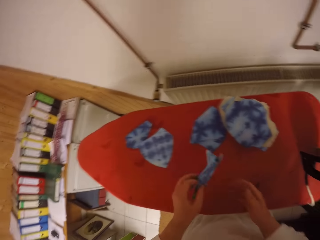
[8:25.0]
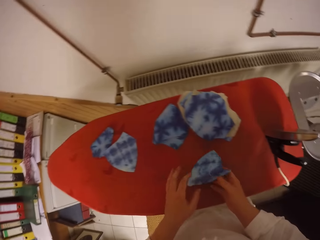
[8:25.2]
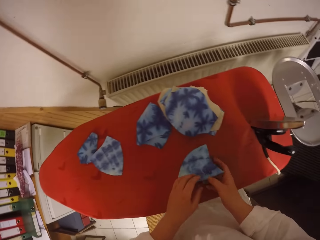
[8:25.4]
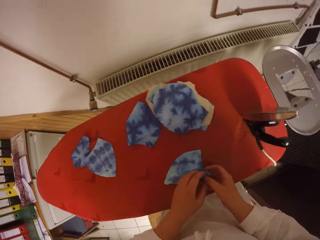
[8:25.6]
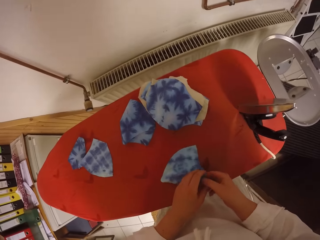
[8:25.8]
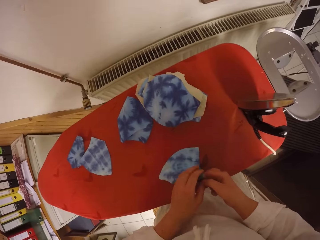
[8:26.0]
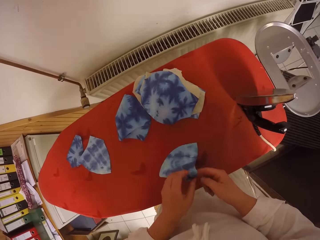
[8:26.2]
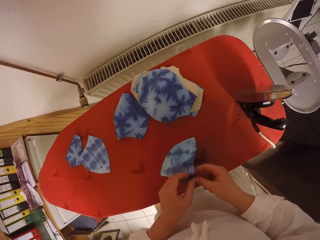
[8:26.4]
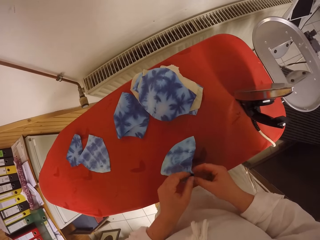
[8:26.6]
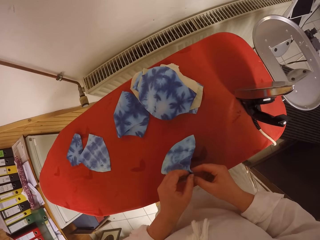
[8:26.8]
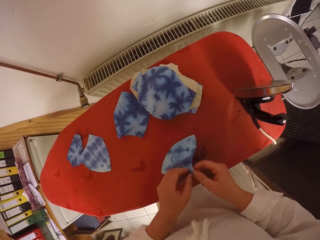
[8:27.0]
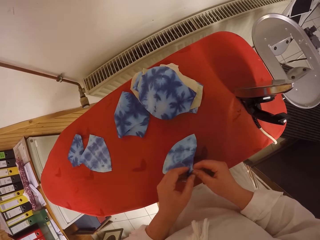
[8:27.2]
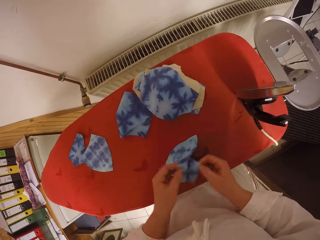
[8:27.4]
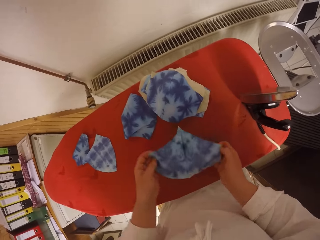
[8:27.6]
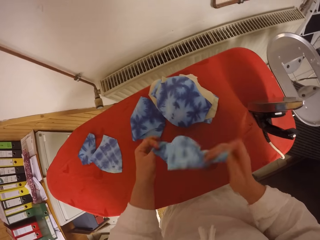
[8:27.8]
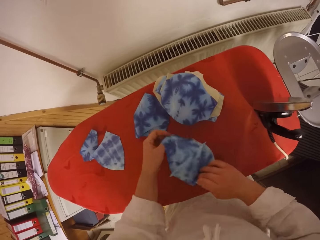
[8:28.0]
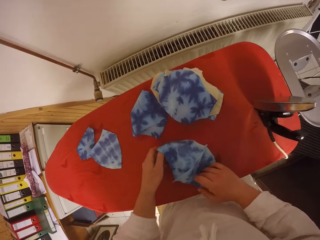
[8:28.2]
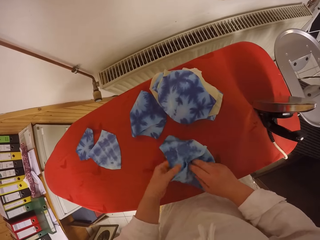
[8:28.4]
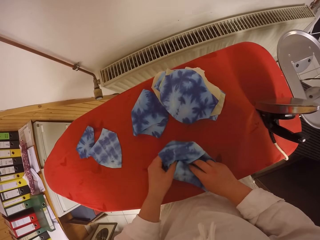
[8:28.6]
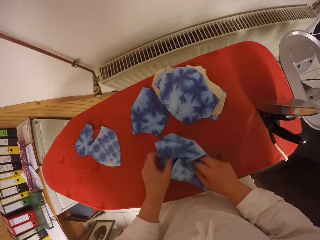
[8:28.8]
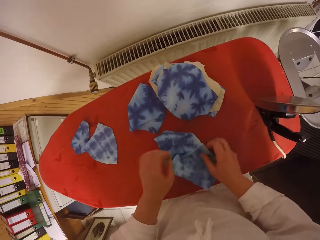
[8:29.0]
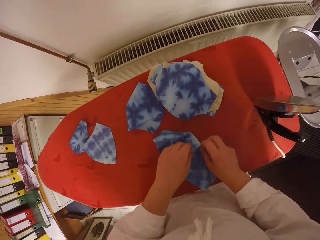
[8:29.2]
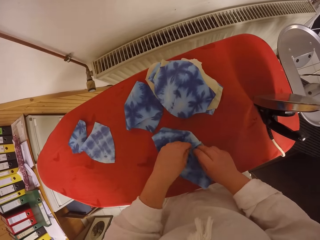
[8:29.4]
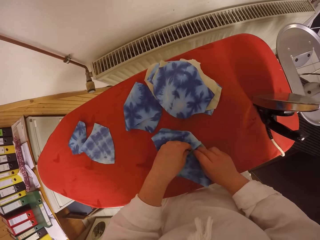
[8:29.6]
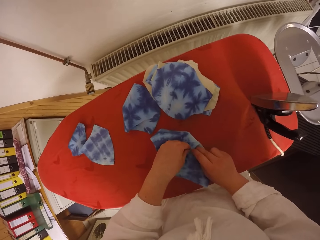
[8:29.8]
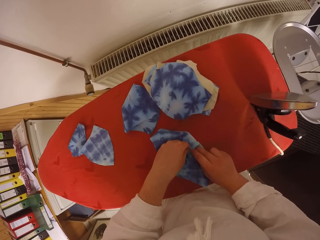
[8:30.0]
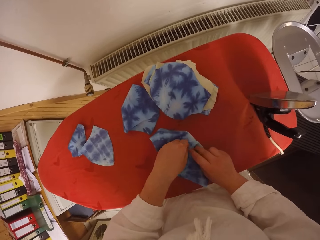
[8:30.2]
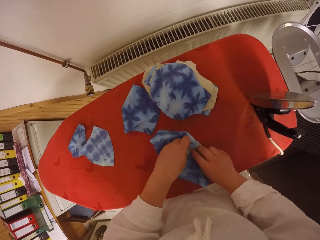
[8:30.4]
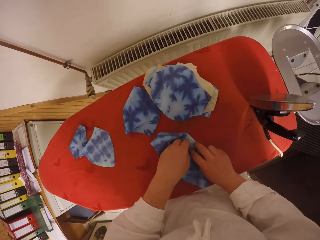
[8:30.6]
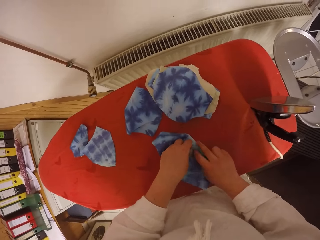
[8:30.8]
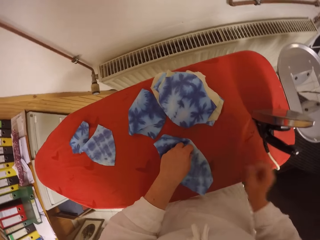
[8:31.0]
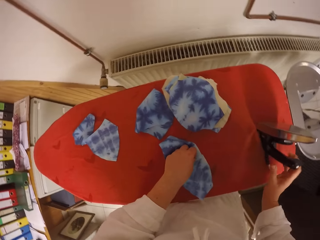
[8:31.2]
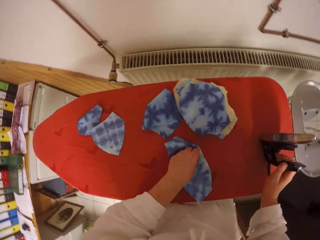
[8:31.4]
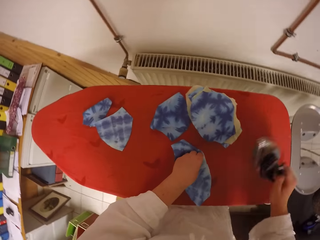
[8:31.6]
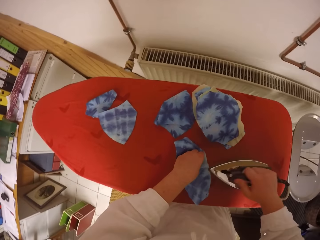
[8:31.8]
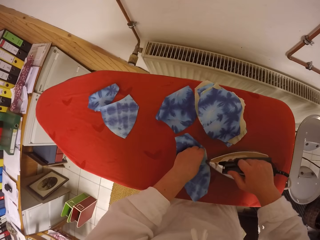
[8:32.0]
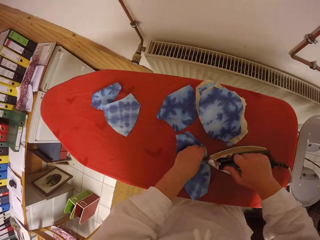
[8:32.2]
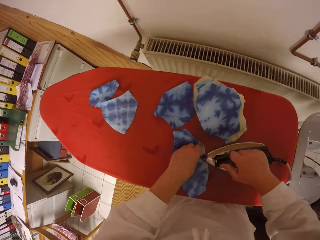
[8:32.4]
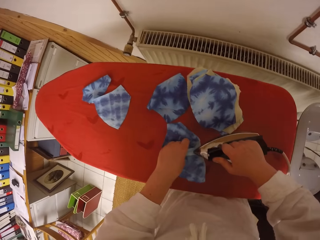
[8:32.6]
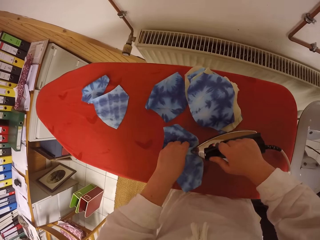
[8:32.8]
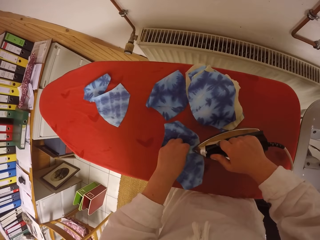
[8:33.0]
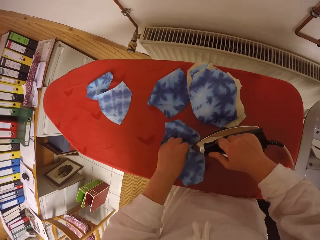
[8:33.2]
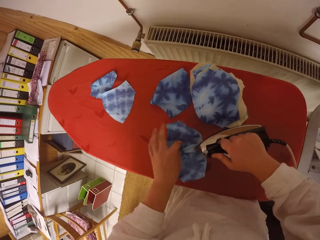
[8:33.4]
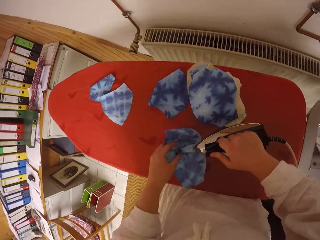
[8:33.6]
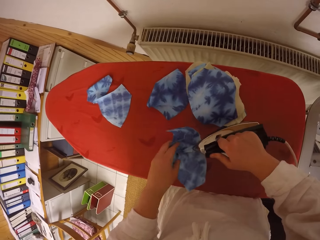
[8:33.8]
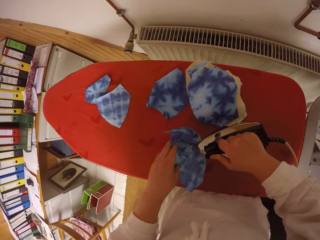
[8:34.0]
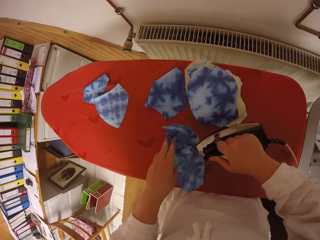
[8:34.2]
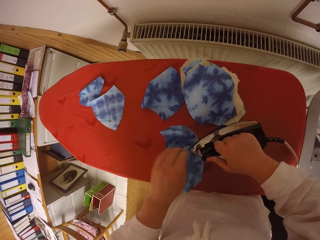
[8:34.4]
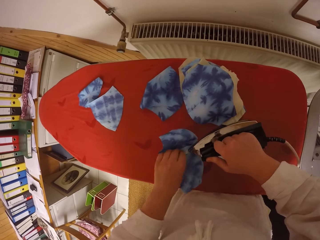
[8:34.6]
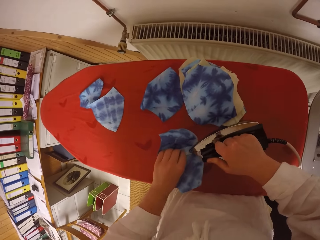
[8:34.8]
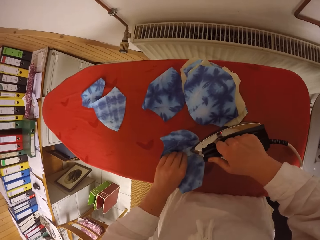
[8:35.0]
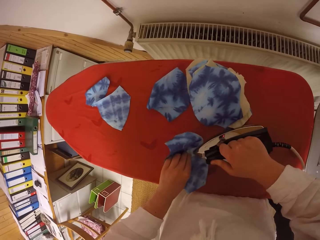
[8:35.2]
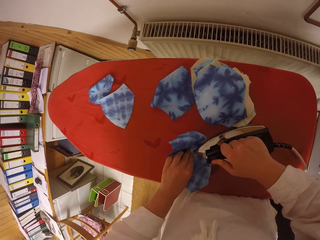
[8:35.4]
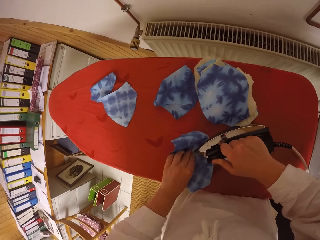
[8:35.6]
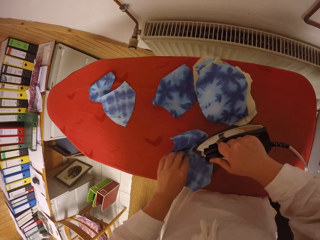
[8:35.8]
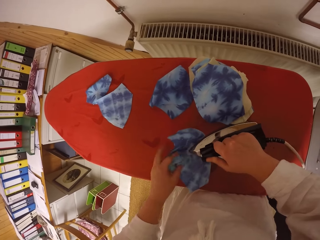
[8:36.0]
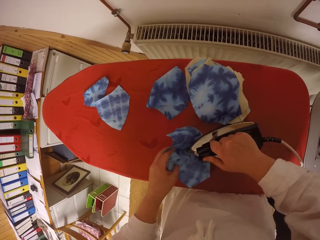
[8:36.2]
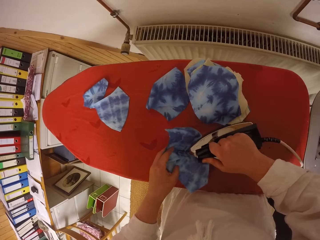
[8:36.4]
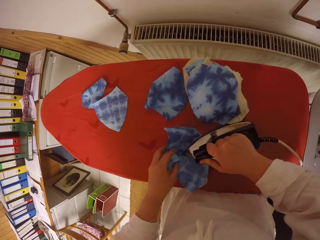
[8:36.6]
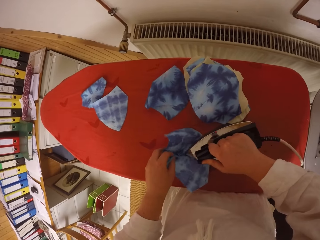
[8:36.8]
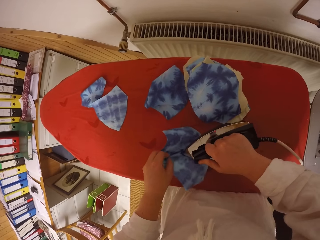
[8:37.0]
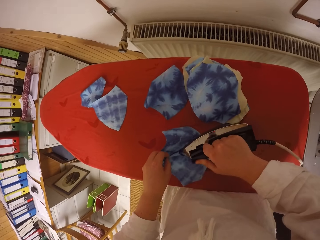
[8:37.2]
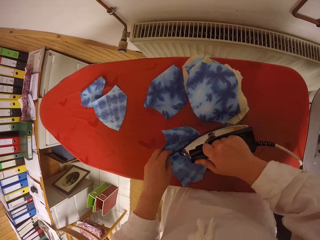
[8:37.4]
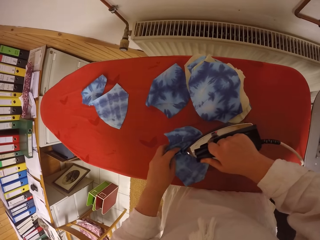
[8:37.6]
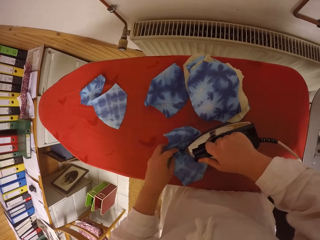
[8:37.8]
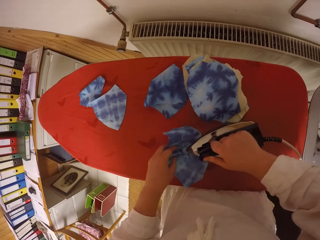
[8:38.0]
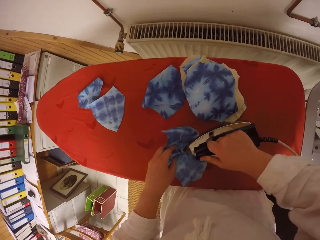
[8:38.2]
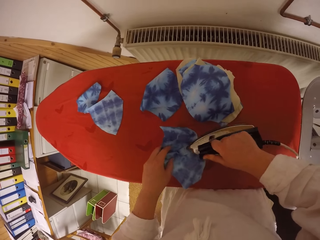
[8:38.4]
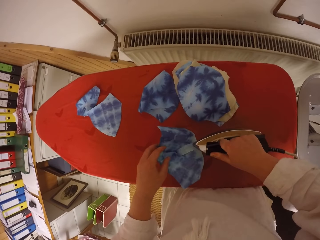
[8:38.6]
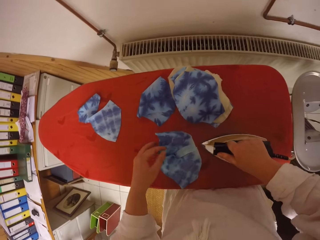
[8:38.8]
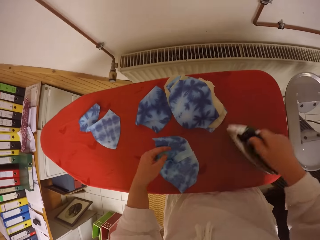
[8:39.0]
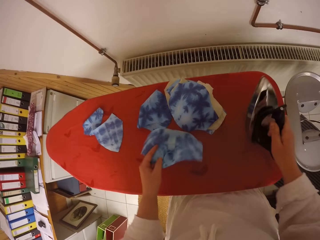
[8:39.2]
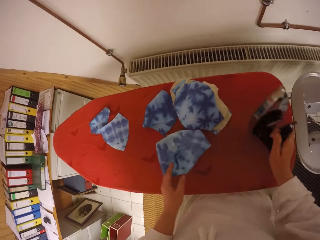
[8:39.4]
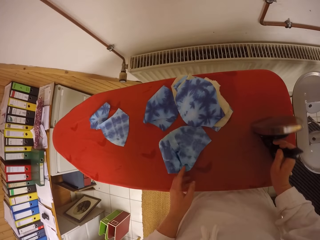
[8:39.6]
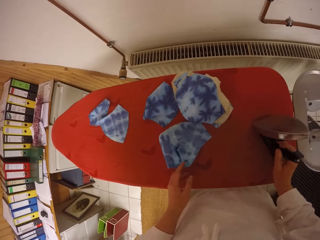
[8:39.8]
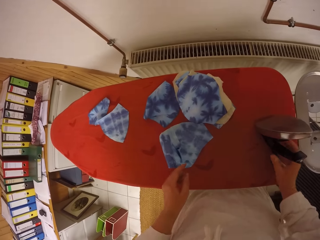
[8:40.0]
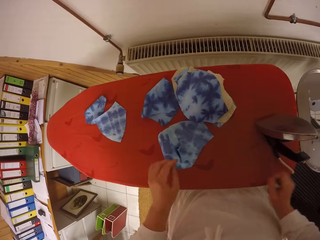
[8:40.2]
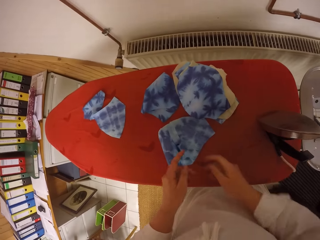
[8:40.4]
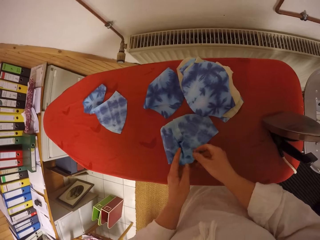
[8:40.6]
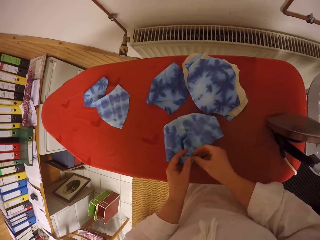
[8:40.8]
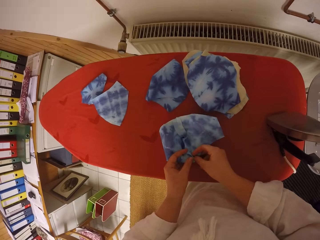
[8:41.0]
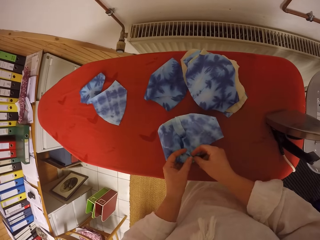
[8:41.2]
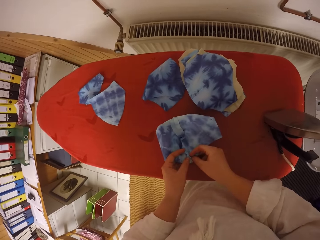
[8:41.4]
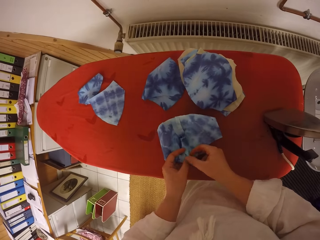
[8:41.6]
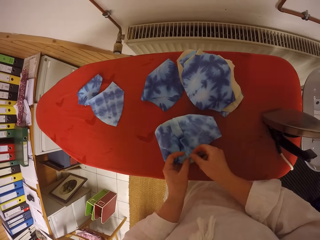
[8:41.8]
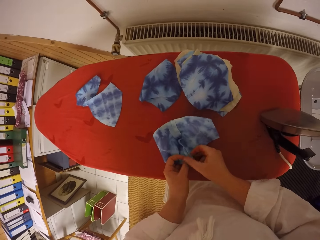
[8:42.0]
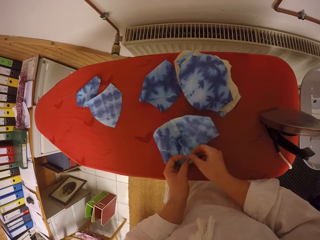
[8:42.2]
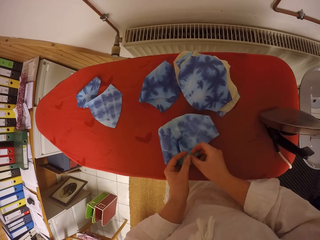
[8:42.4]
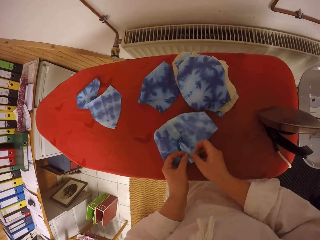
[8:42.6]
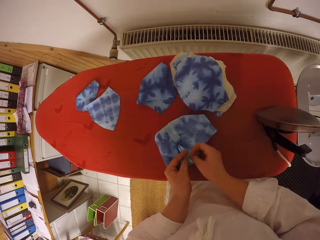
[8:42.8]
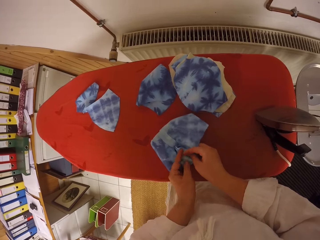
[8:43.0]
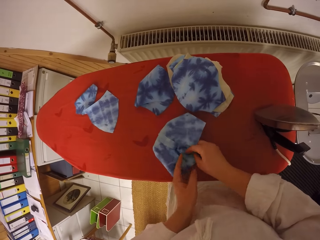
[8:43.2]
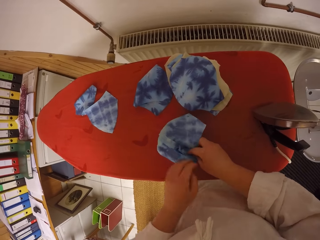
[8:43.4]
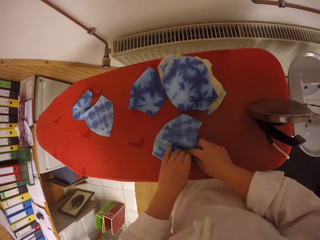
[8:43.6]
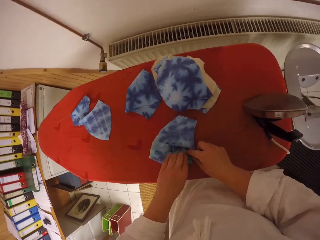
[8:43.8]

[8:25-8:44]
The camera wearer picks up the fabric. She holds the fabric with both hands. She opens the fabric with both hands. She straightens the fabric with both hands. She picks up the electric iron from the ironing table with her right hand. She irons the fabric with the electric iron in her right hand. She moves her left hand around the fabric. She moves the fabric with her left hand. She drops the electric iron in her right hand on the ironing table. She straightens the fabric with both hands. She touches the fabric.

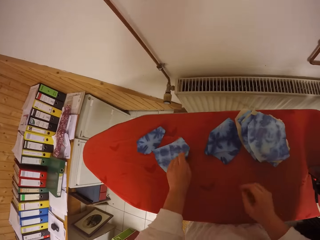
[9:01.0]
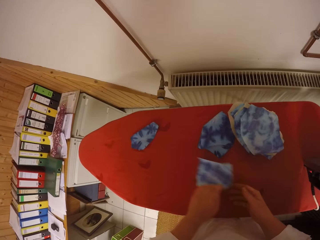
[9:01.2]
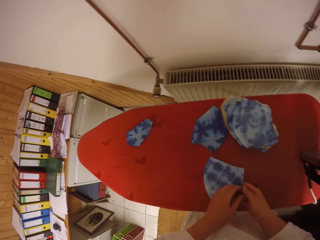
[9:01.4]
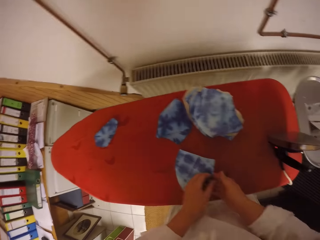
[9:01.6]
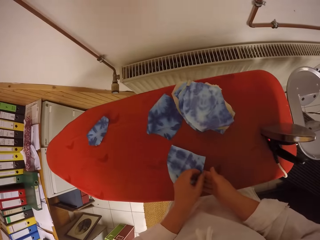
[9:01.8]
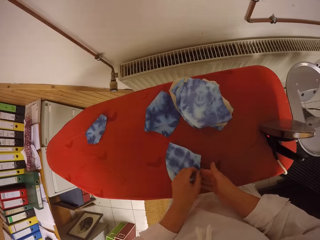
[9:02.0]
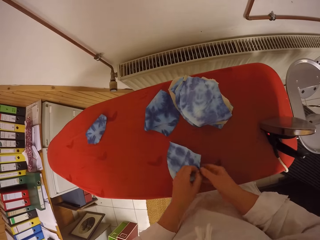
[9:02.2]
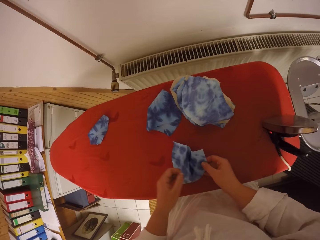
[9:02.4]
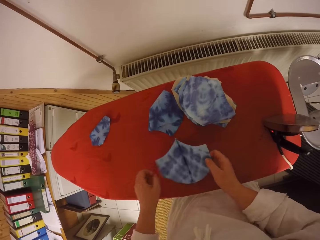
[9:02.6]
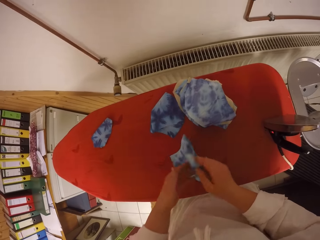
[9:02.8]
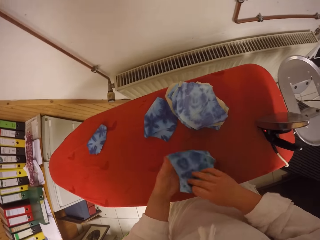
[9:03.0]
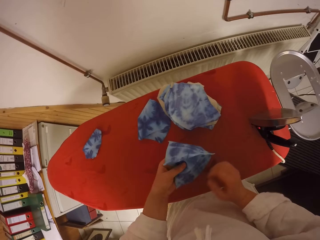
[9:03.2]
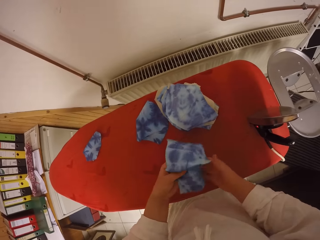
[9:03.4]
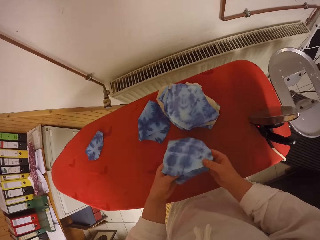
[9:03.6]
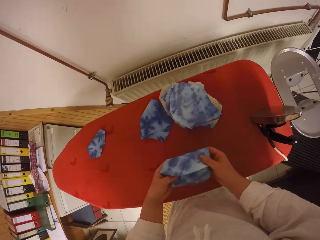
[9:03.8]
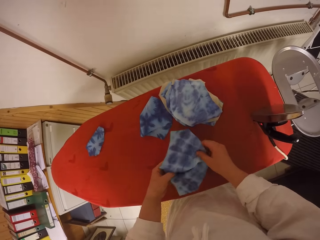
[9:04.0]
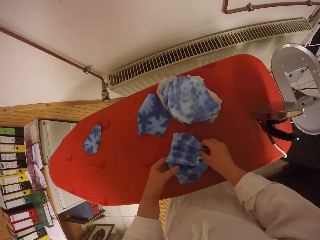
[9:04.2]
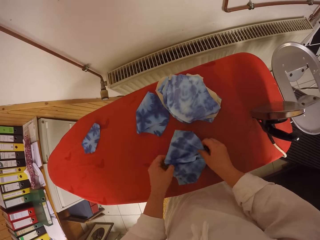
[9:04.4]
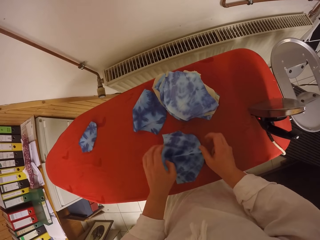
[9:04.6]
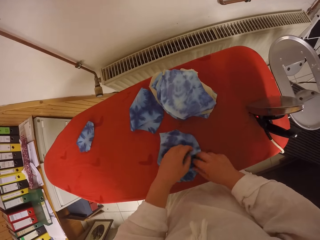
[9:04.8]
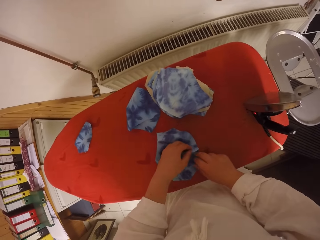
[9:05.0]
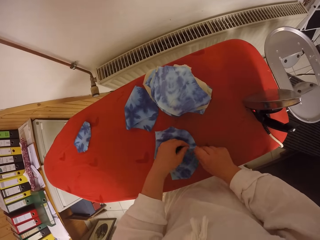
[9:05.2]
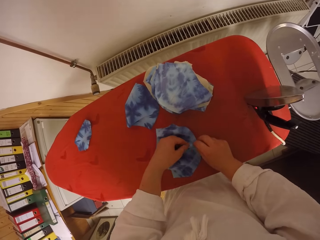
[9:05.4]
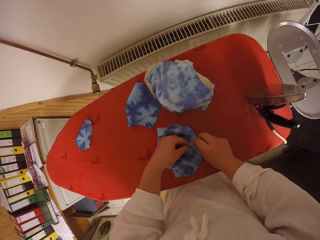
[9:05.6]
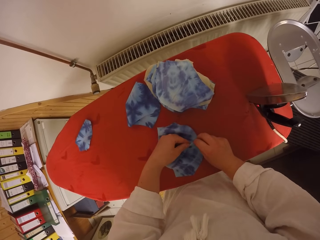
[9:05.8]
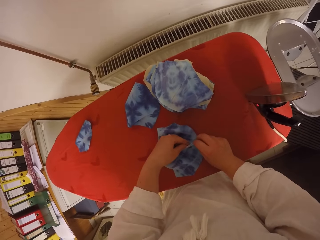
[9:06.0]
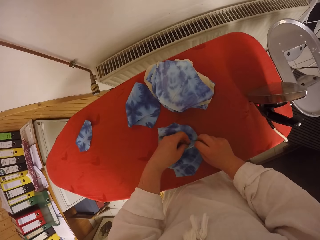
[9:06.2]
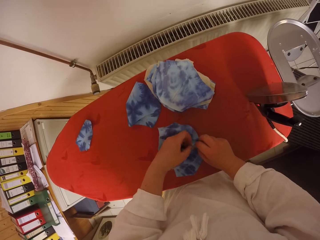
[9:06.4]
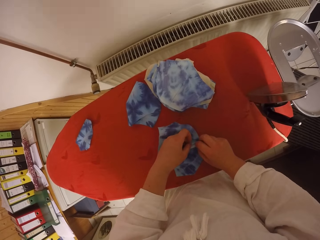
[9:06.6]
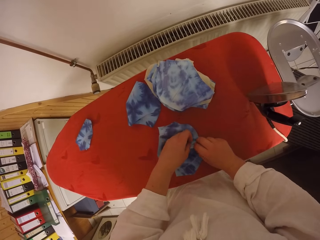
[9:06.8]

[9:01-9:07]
The camera wearer picks up the fabric. They open the fabric with both hands. They turn the fabric with both hands. They put the fabric on the iron board. They straighten the fabric with both hands.
